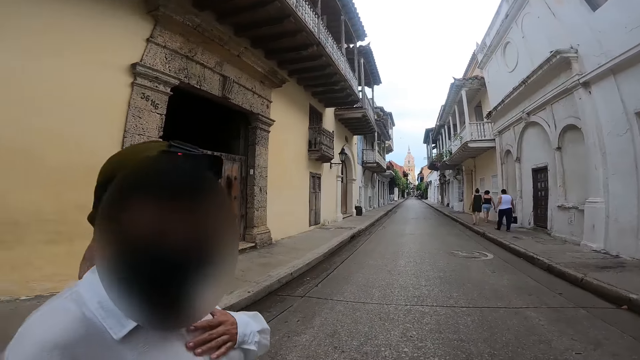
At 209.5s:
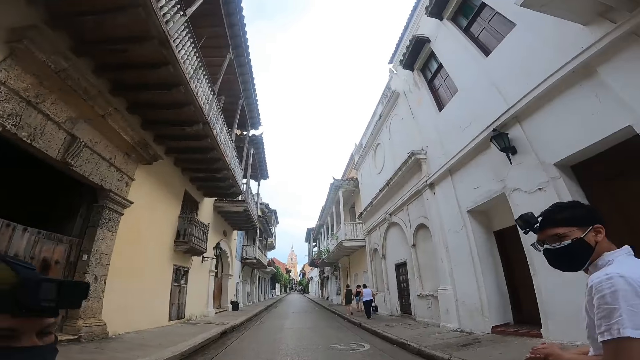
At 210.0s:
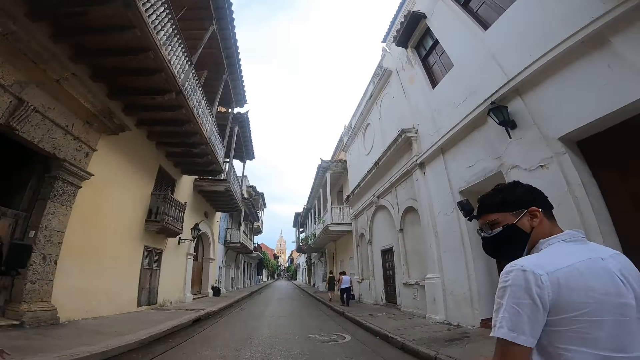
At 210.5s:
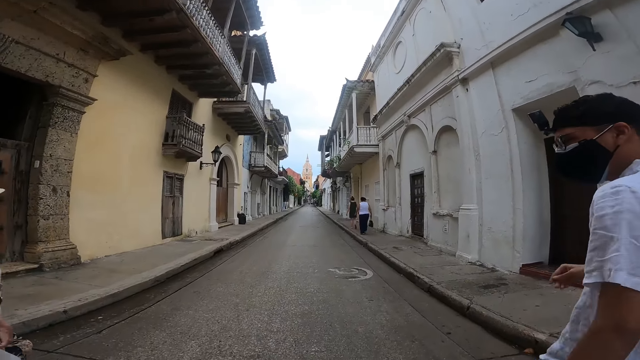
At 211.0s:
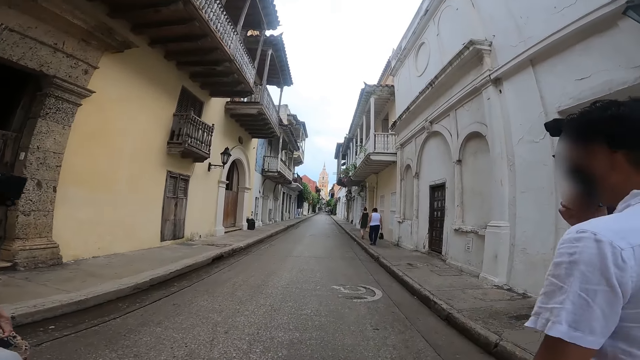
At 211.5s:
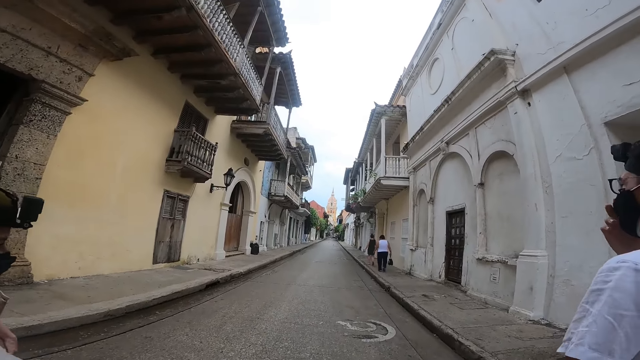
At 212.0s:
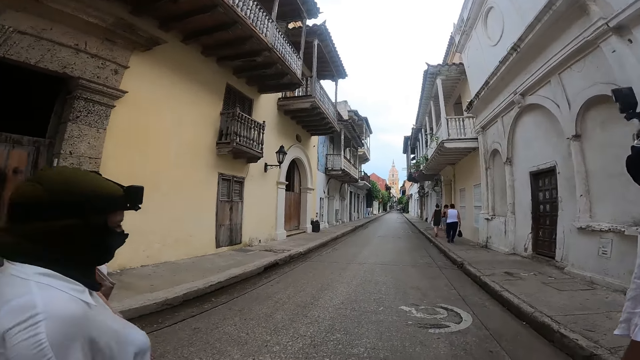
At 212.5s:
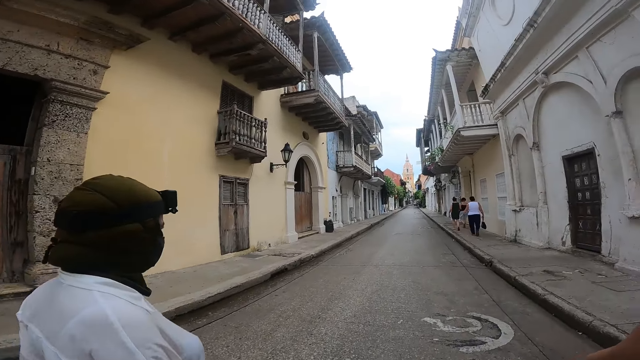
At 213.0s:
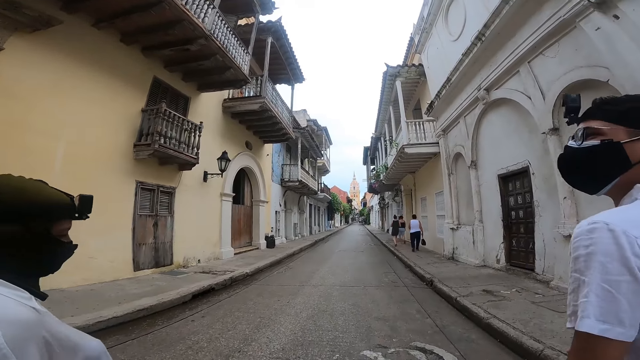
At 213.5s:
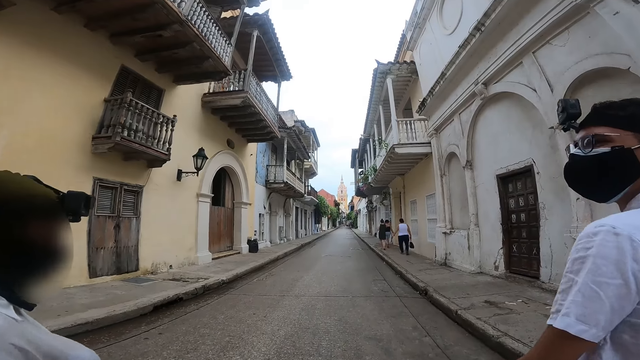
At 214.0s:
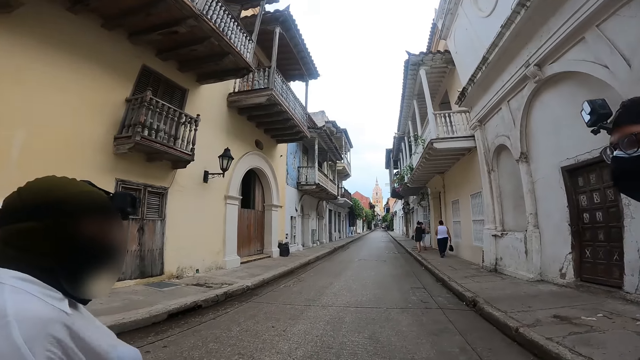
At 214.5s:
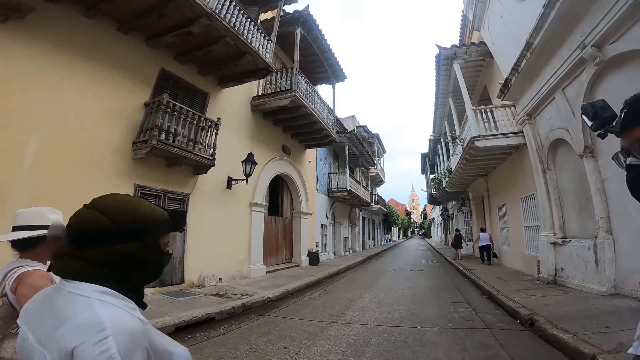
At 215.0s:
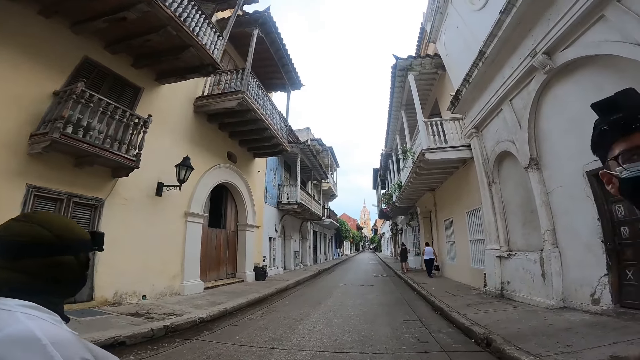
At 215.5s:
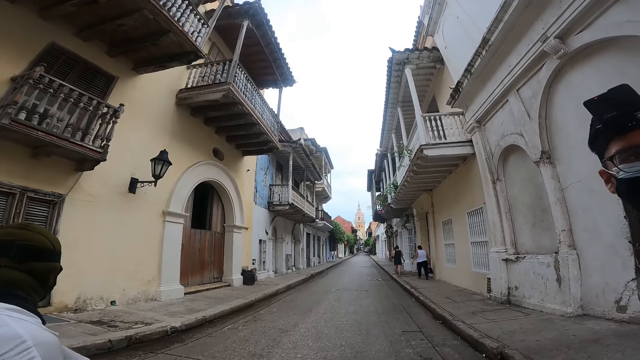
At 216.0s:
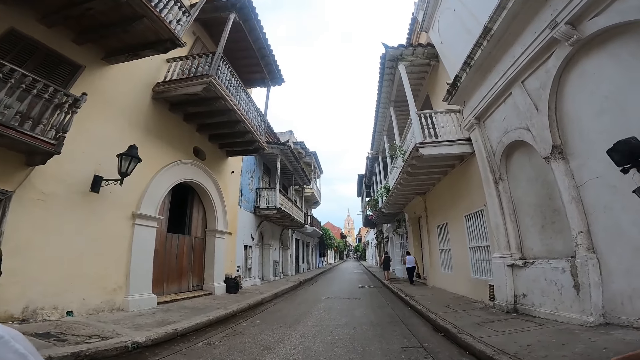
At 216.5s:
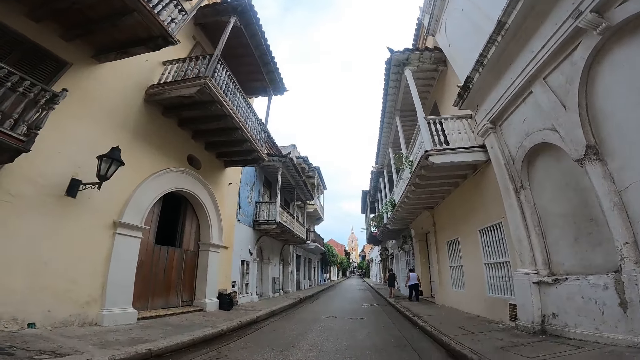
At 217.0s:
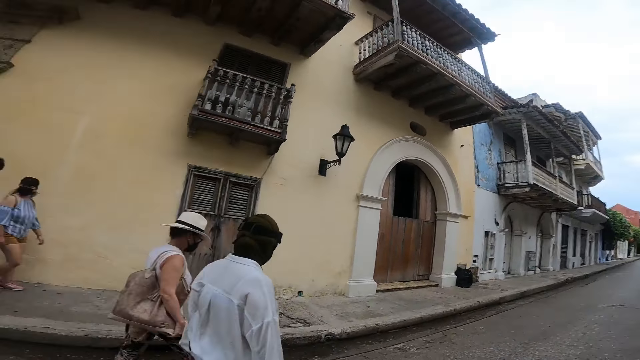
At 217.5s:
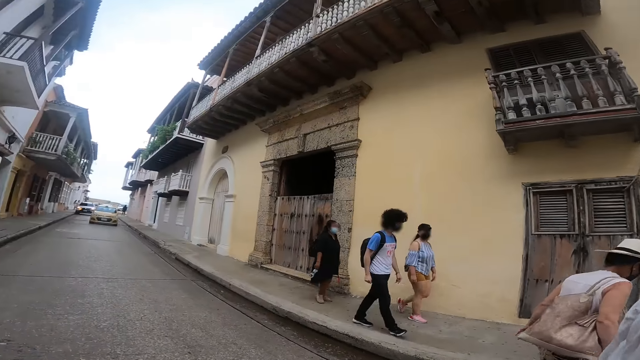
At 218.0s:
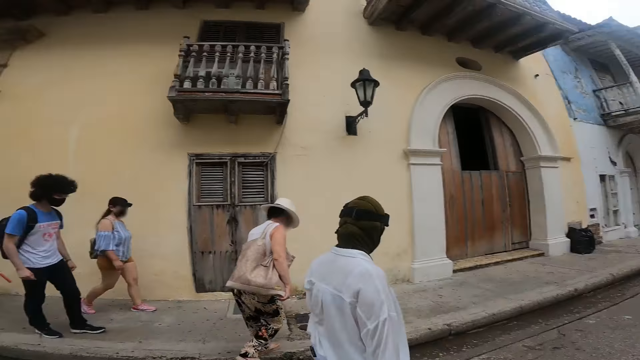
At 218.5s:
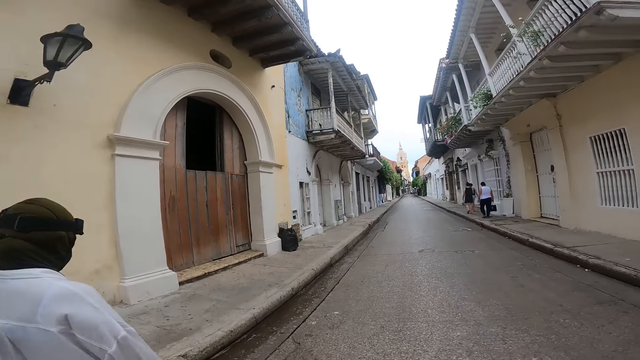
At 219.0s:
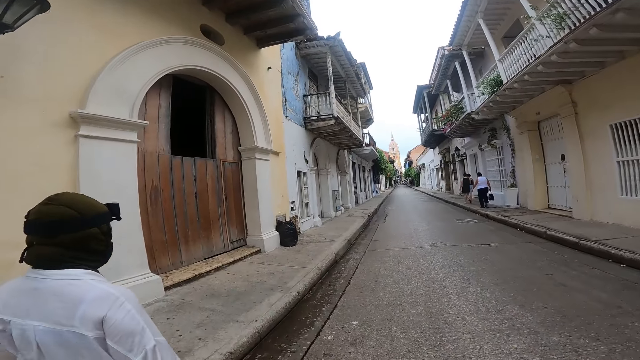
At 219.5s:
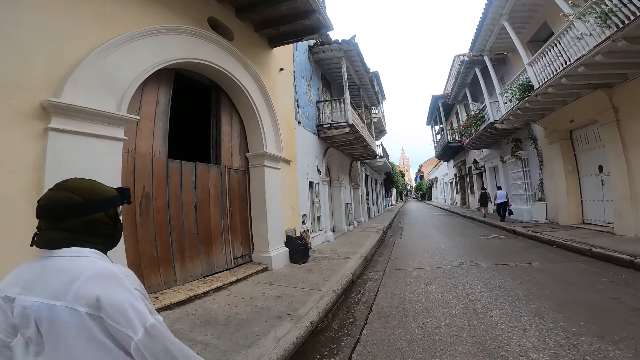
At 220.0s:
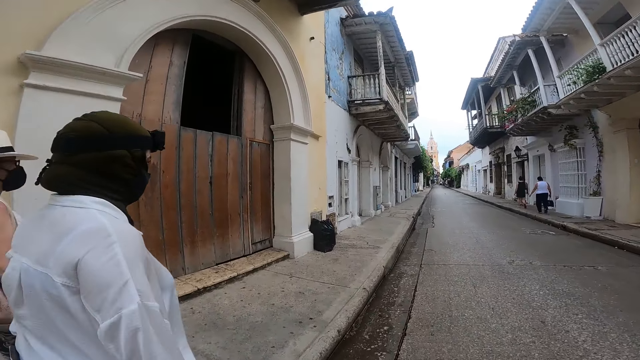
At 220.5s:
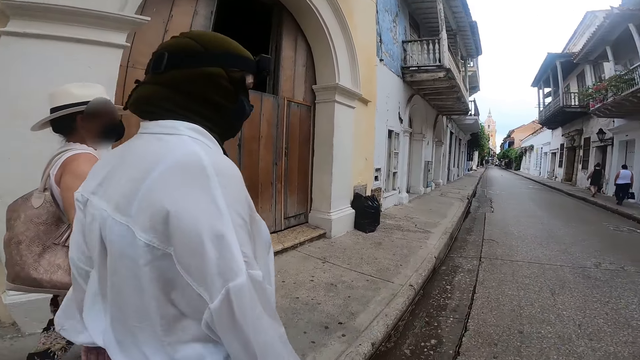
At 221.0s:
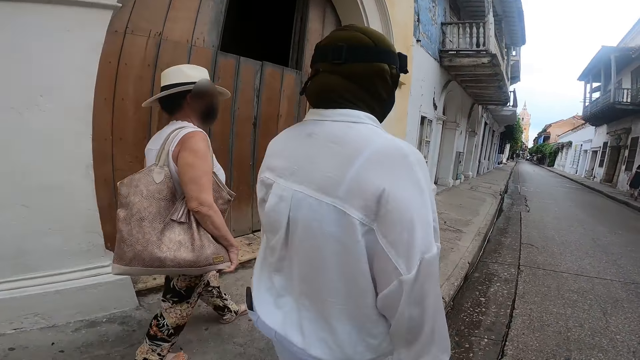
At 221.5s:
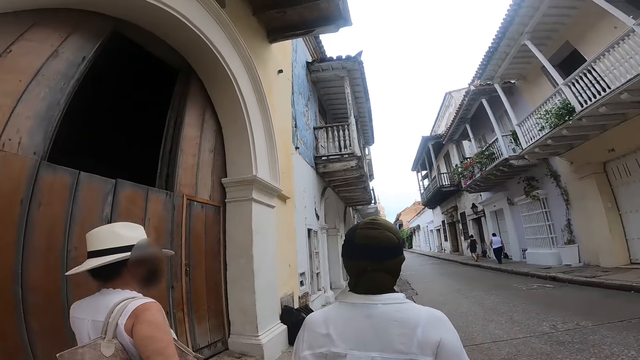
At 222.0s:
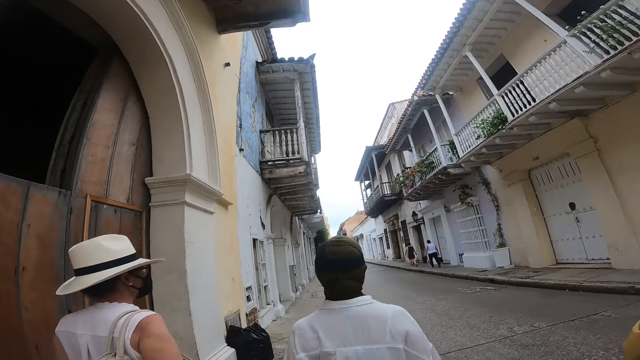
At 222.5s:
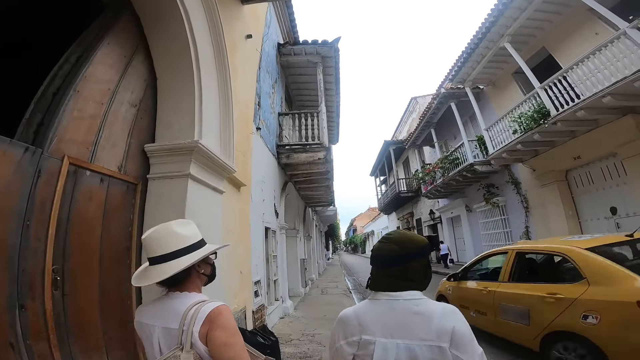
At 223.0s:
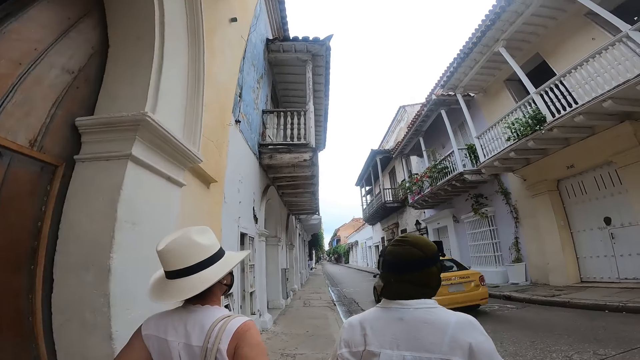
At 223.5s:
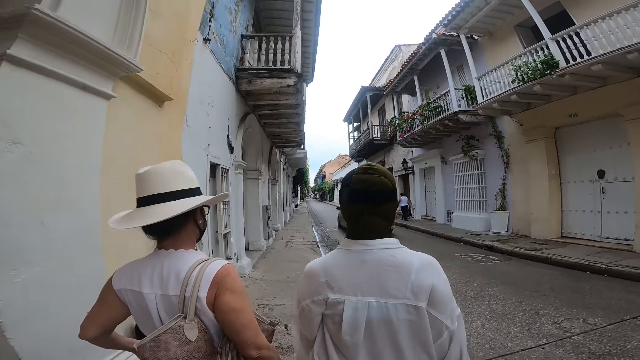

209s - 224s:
The woman walks on the road. Another woman walks on the sidewalk. The first woman walks on the sidewalk. Another woman walks on the sidewalk. The camera wearer walks on the sidewalk. A yellow car drives past them on the road.

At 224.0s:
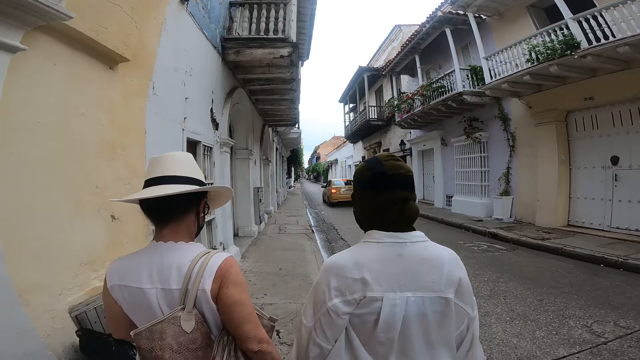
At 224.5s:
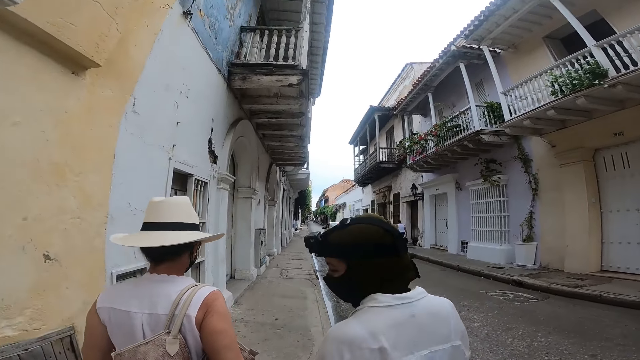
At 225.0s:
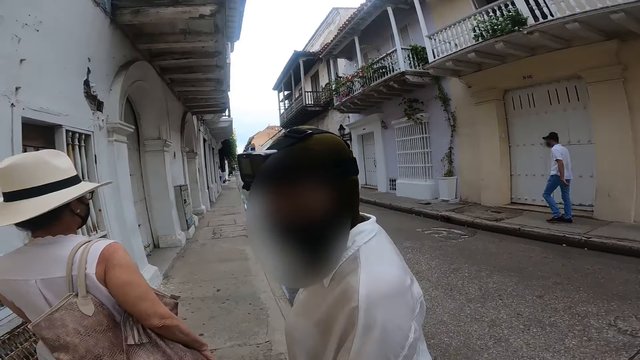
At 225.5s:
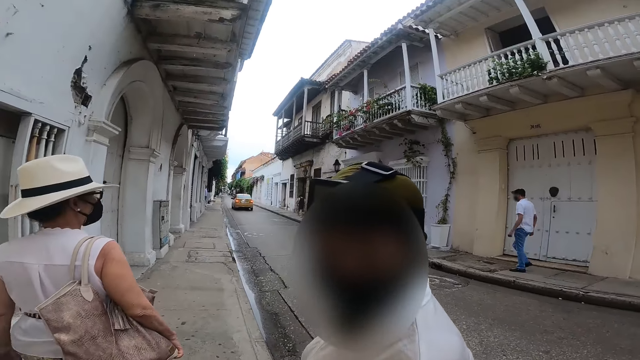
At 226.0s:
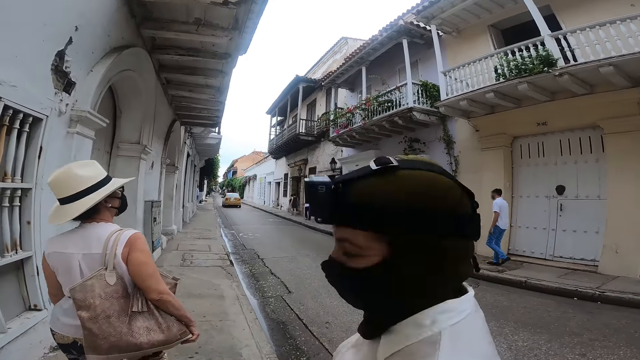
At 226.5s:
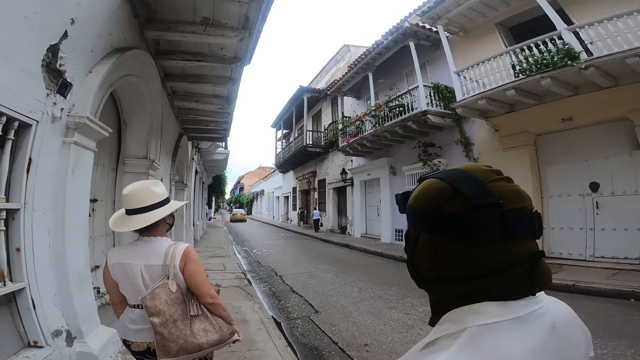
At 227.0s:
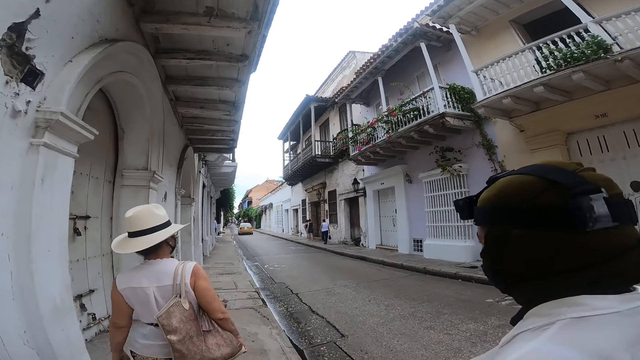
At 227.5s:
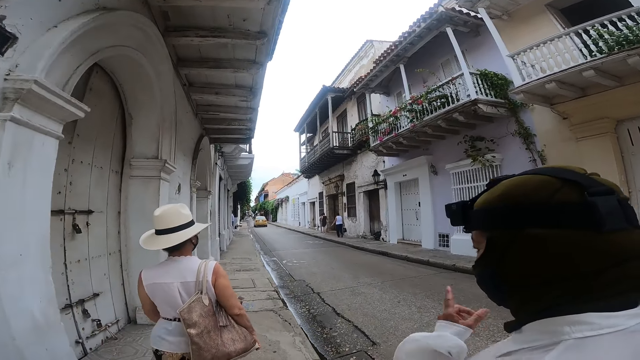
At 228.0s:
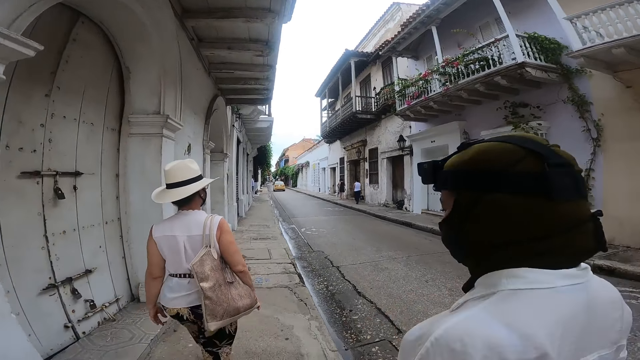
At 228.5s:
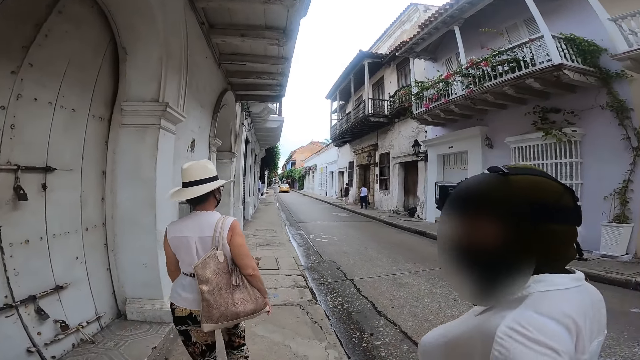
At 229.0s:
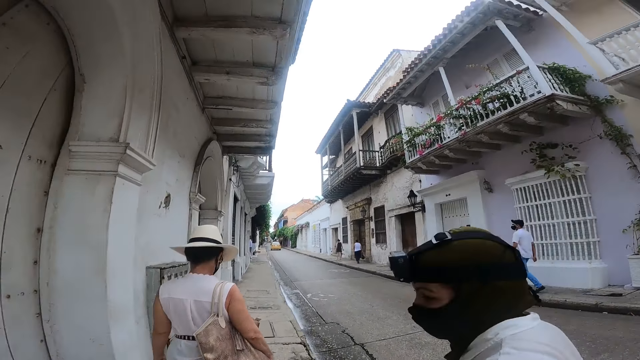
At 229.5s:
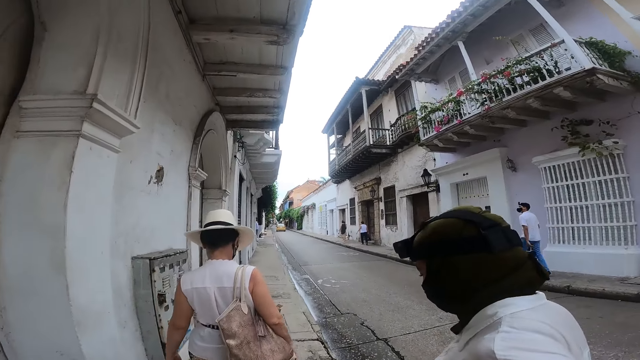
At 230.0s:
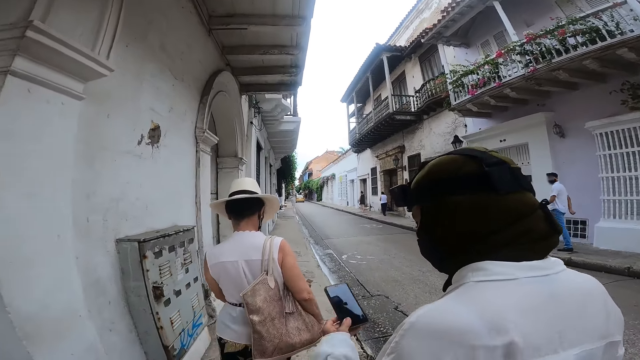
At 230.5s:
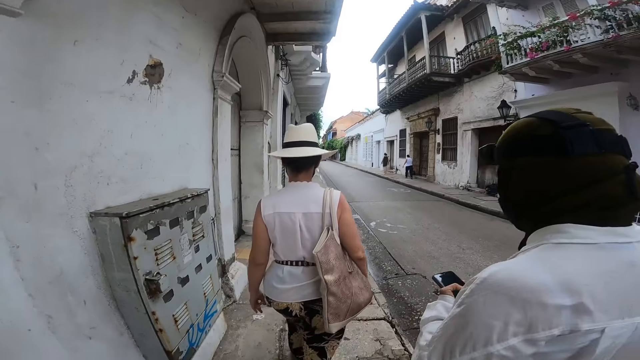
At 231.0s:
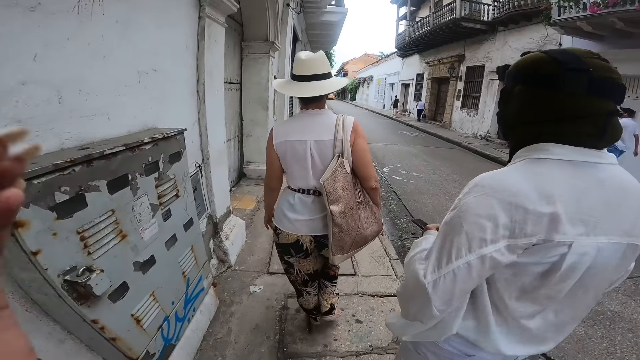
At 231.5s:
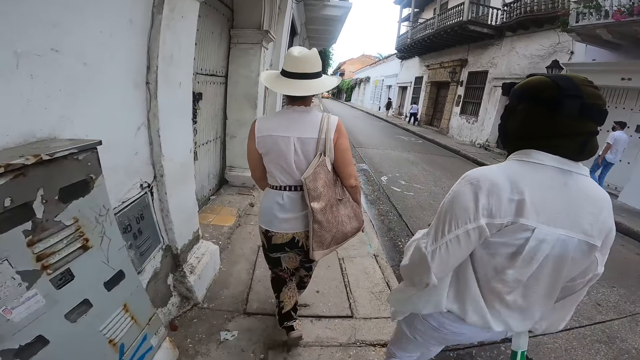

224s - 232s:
The woman takes a phone from a pocket of her trousers with her left hand. The camera wearer converses with a person. They walk on the pavement.
